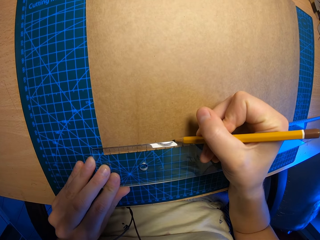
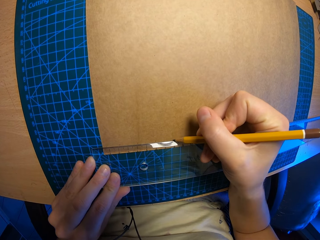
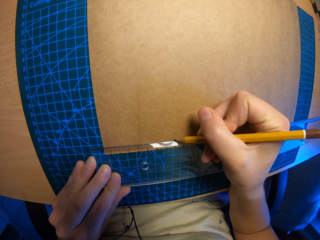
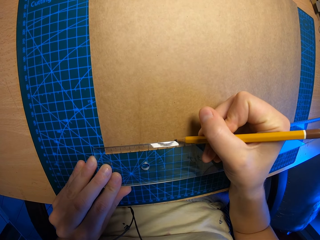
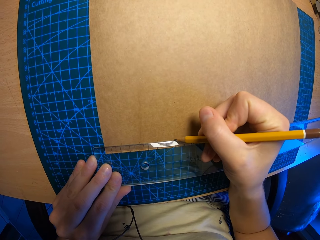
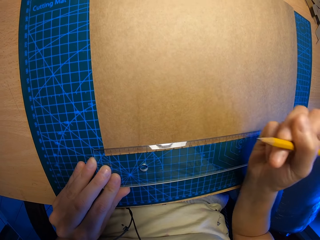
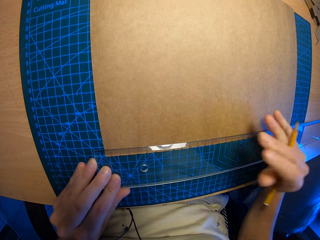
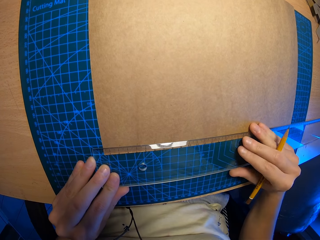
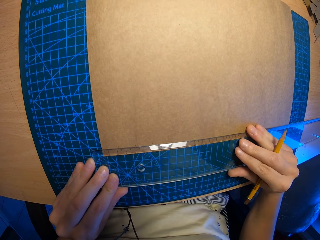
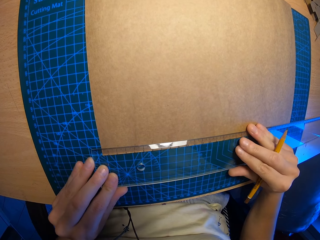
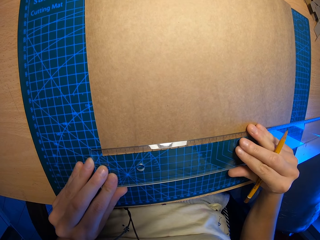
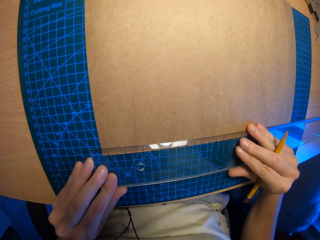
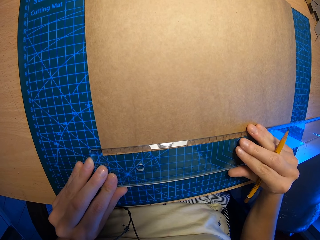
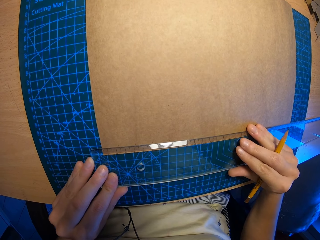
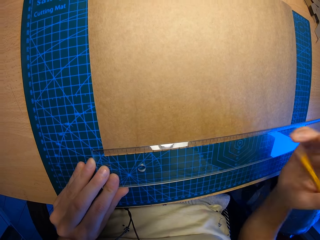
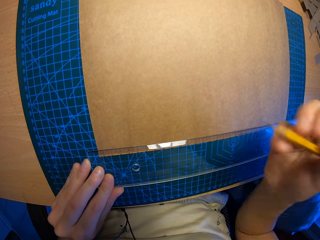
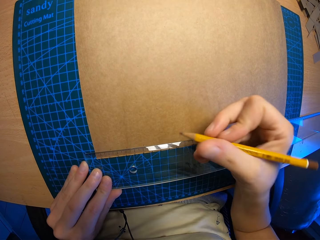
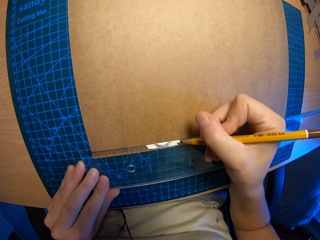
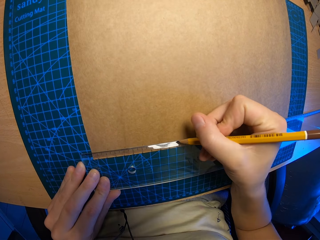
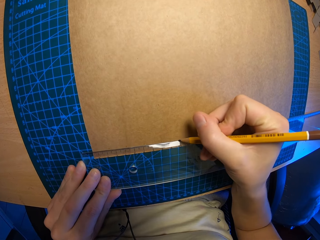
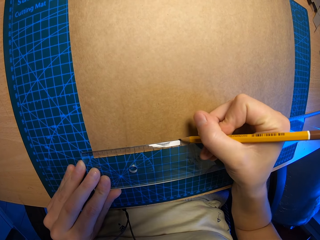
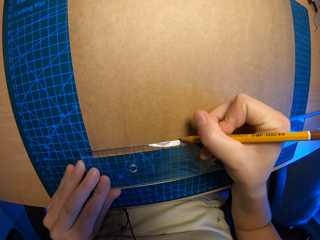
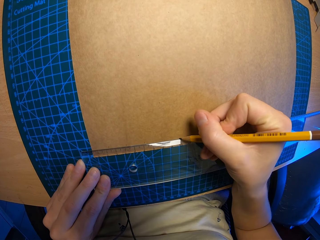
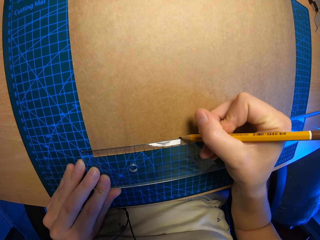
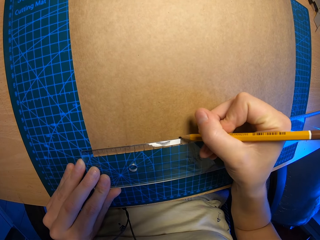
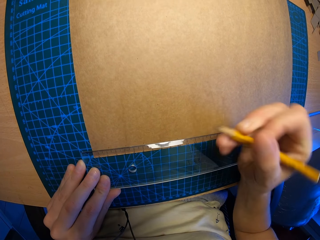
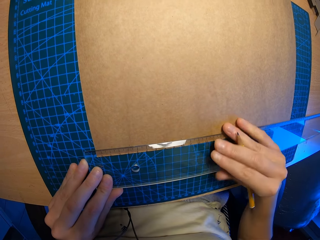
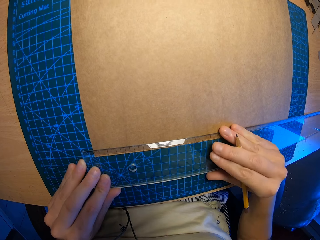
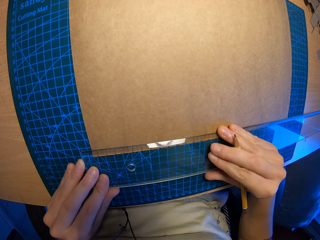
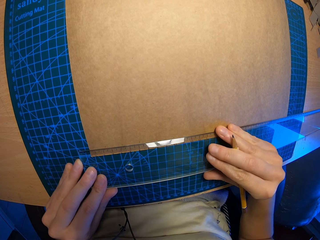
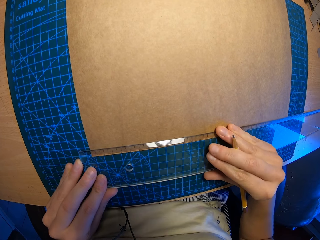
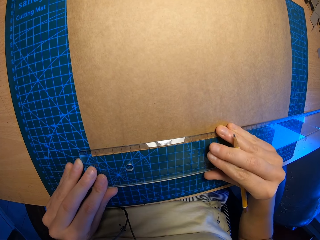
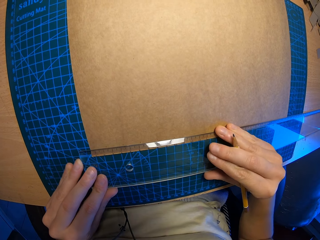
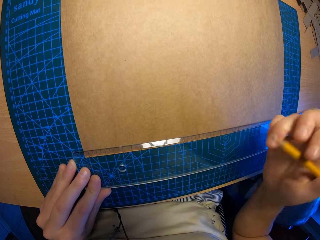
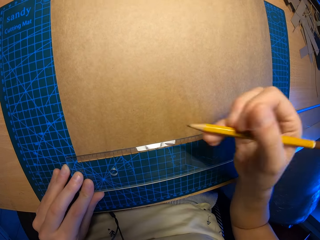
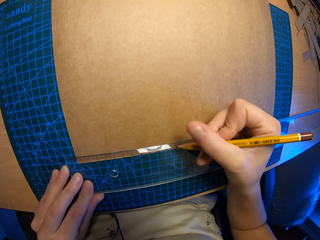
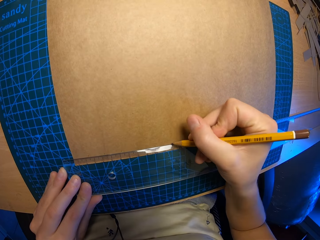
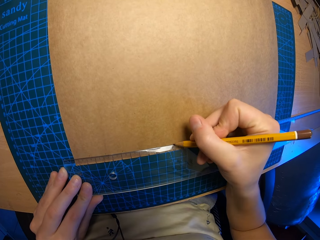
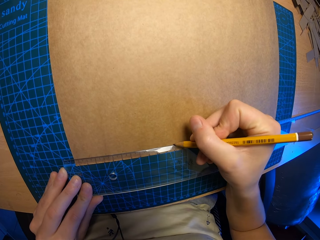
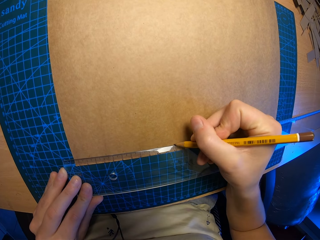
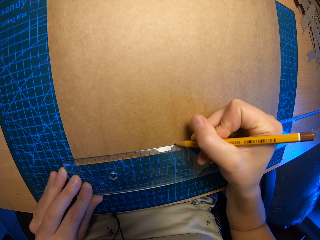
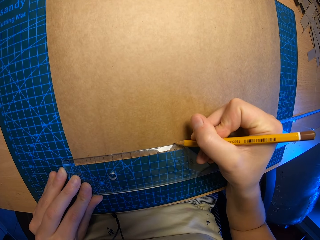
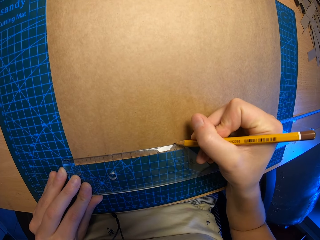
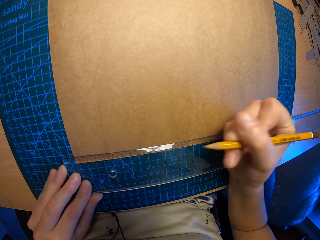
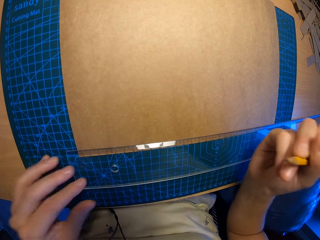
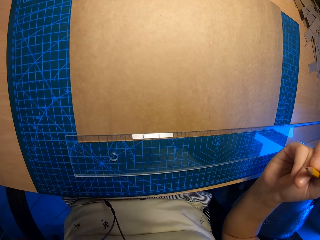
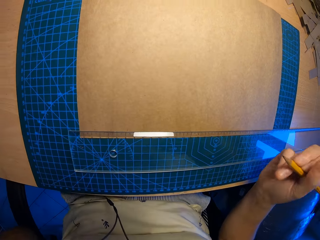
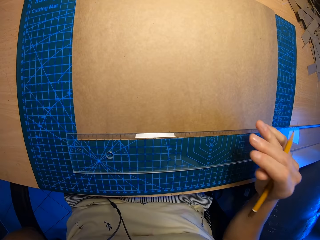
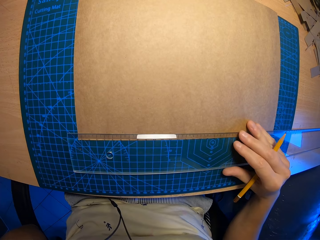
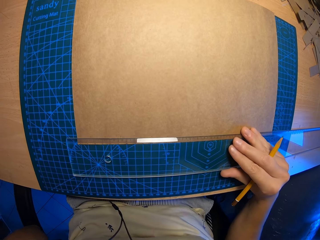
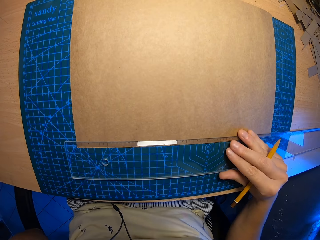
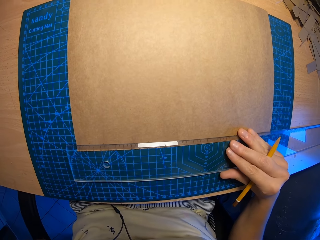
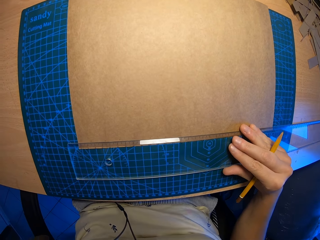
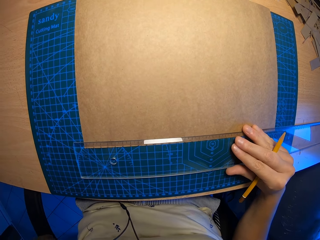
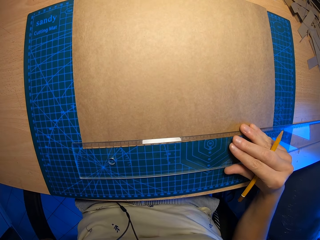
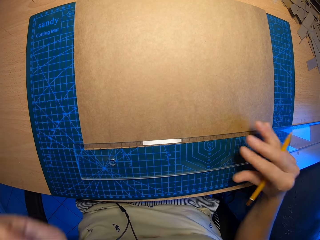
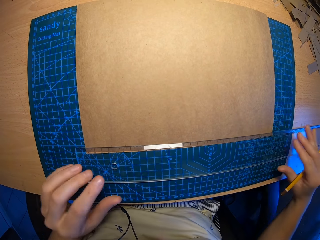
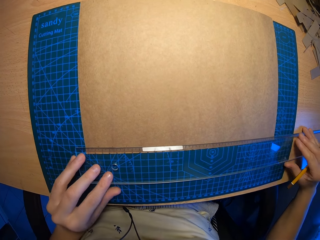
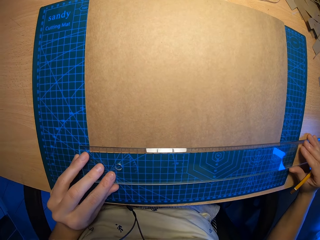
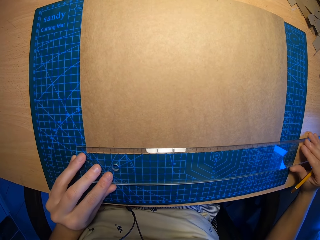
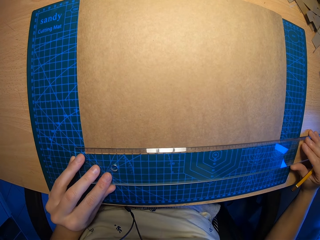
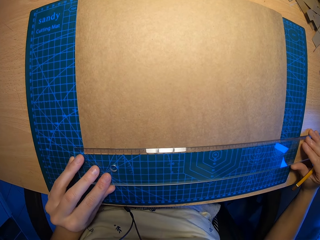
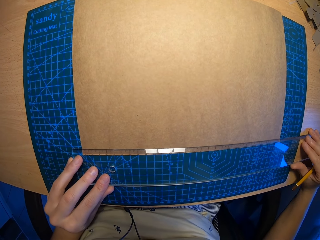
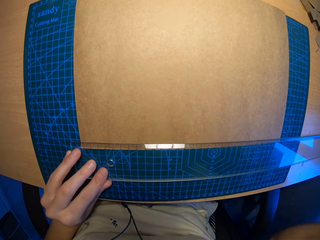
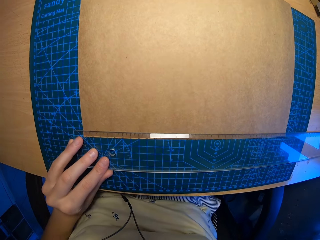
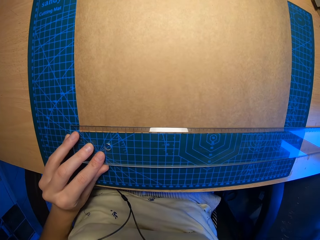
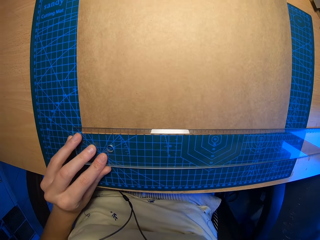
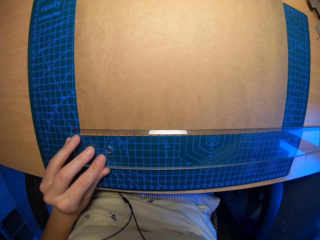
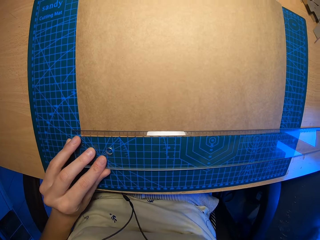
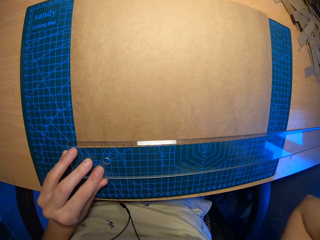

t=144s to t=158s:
The camera wearer marks a point on the paper with the pencil on her right hand. She adjusts the ruler on the table with both hands. She touches the ruler. She marks a point on the paper with the pencil on her right hand. She adjusts the ruler on the table with both hands. She touches the ruler. She marks a point on the paper with the pencil on her right hand. She adjusts the ruler on the table with both hands. She touches the ruler.

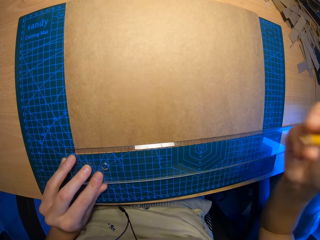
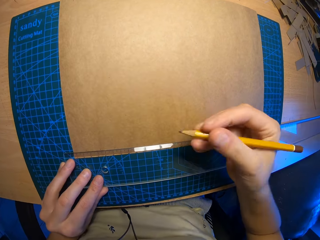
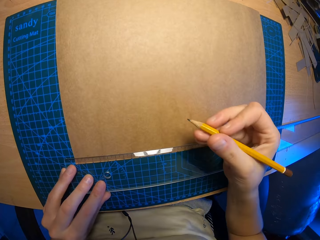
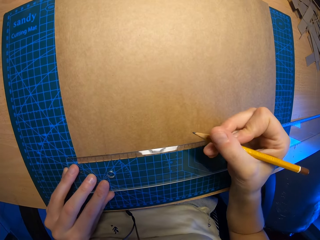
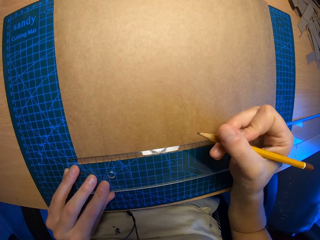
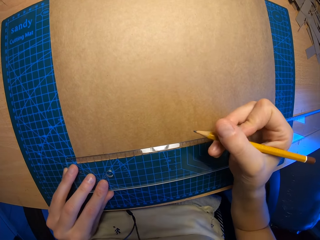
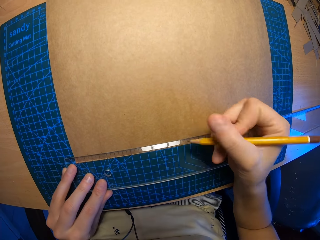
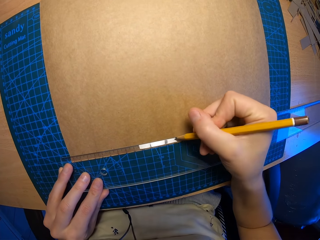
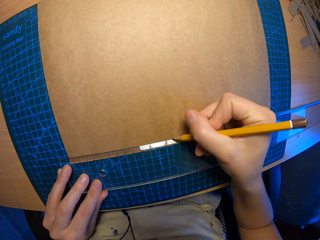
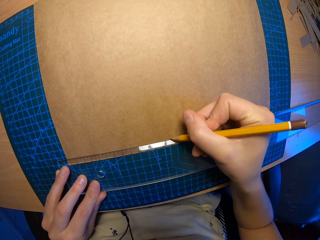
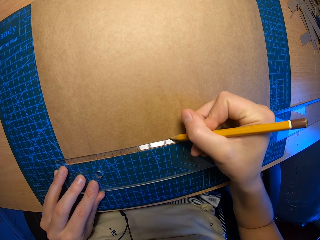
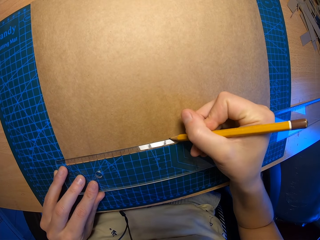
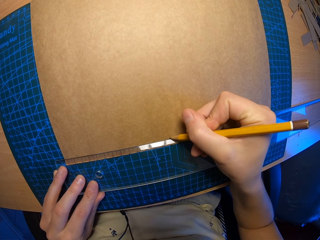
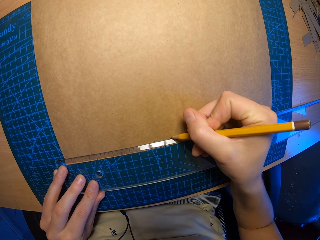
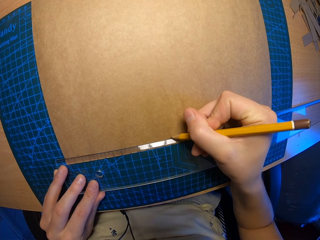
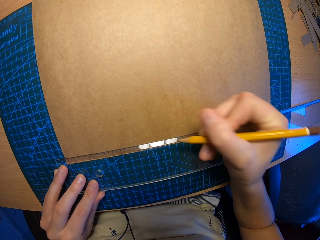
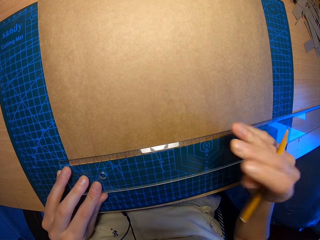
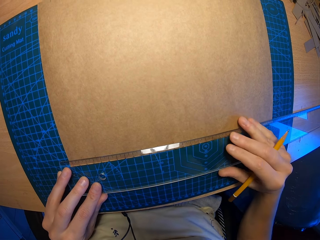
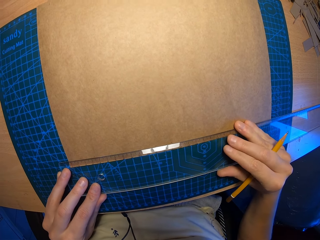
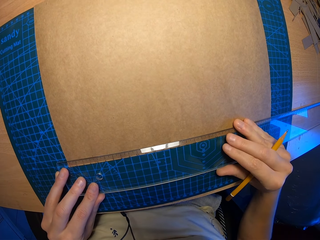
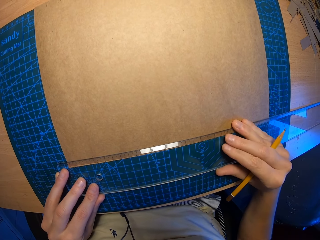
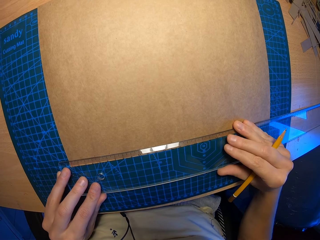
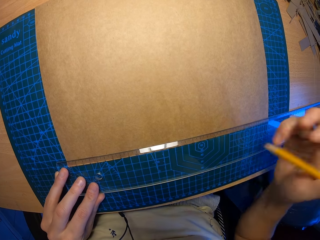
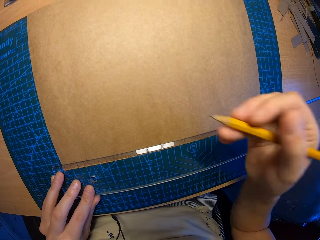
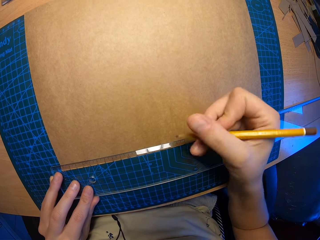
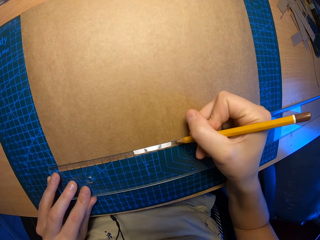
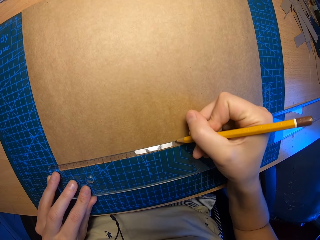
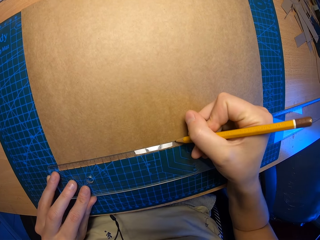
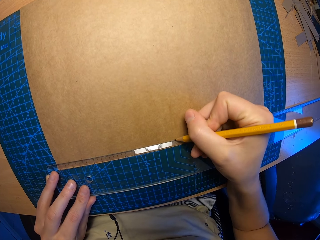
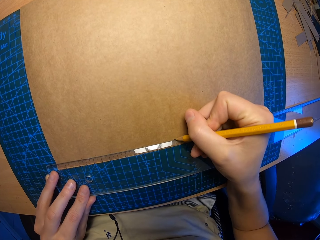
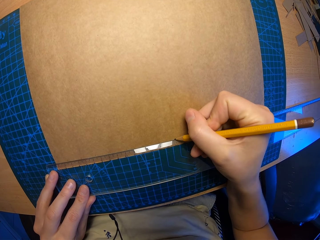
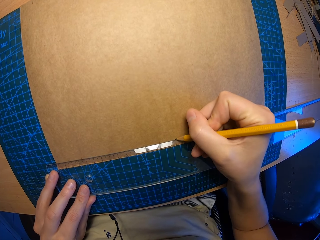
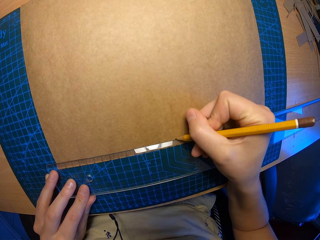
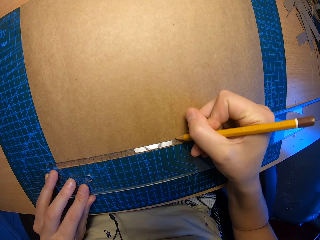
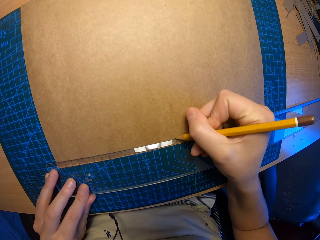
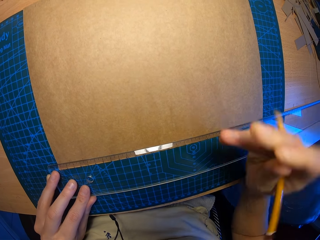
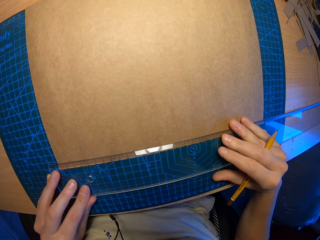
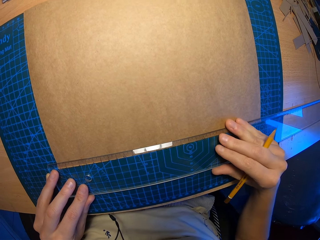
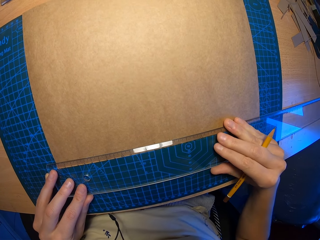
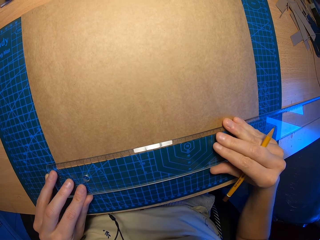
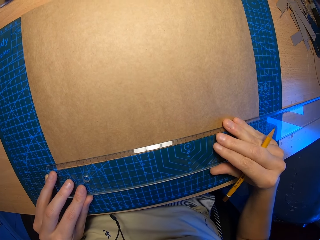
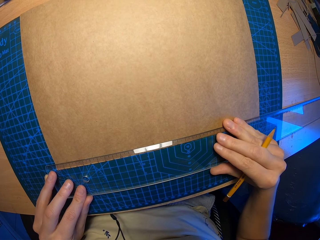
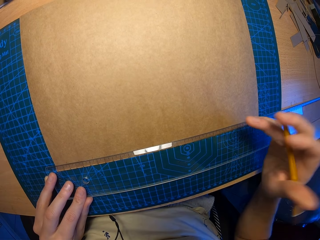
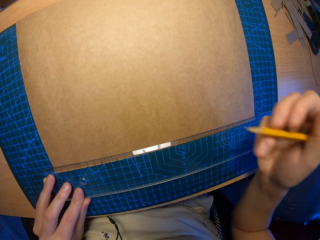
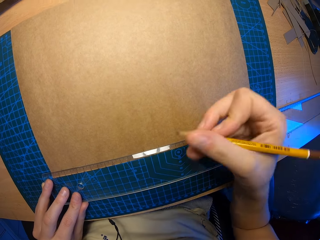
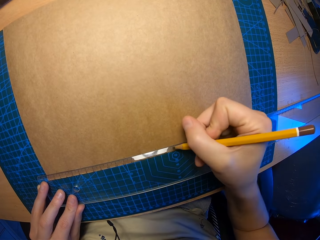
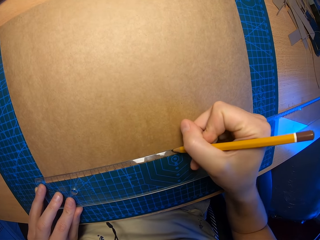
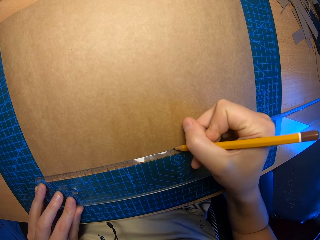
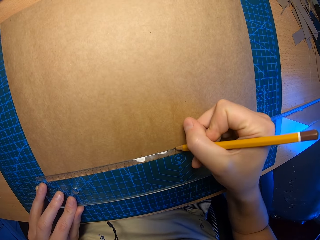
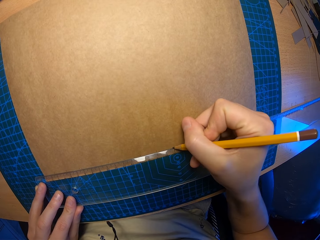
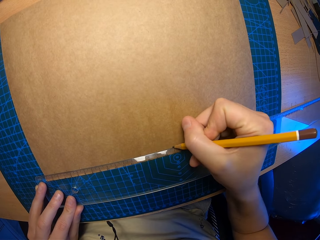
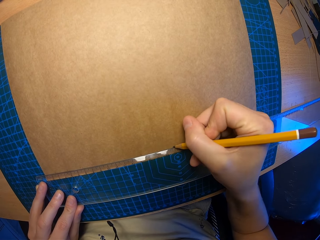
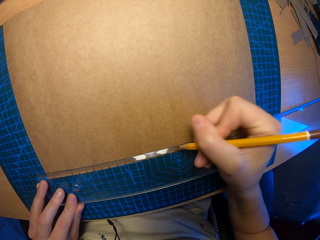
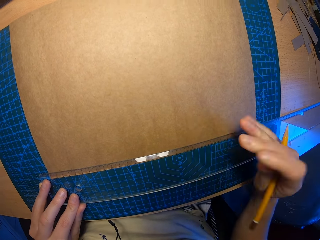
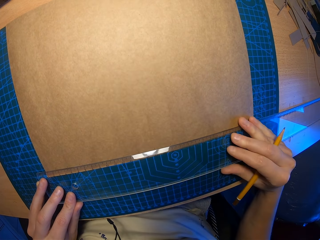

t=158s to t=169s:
The camera wearer marks a point on the paper with the pencil on her right hand. She adjusts the ruler on the table with both hands. She marks a point on the paper with the pencil on her right hand. She adjusts the ruler on the table with both hands and touches the ruler. She marks a point on the paper with the pencil on her right hand.
